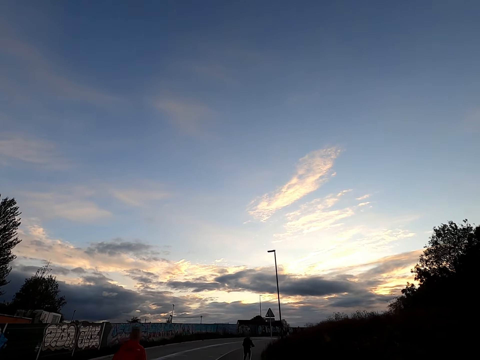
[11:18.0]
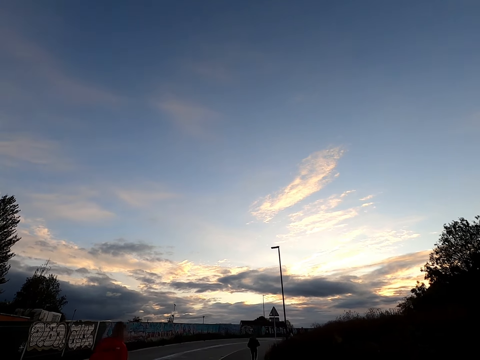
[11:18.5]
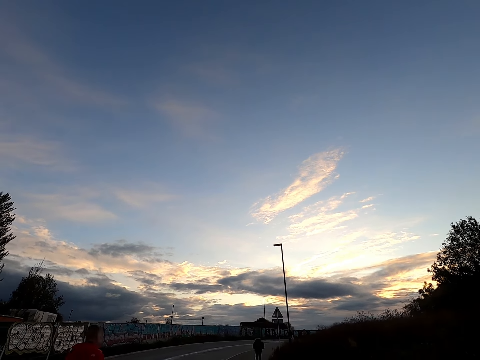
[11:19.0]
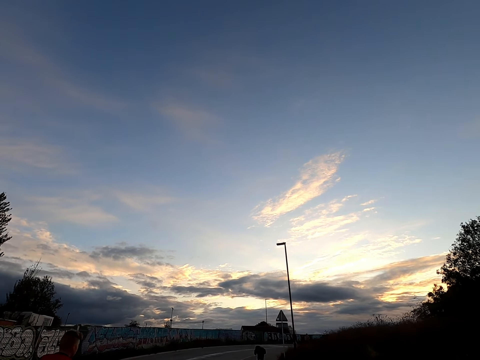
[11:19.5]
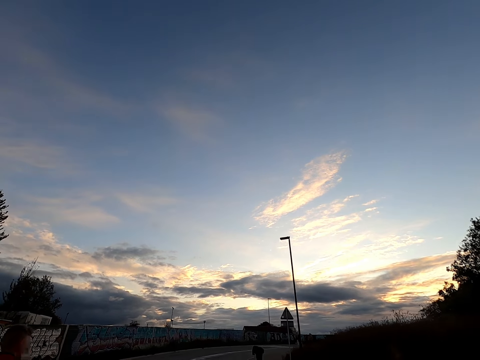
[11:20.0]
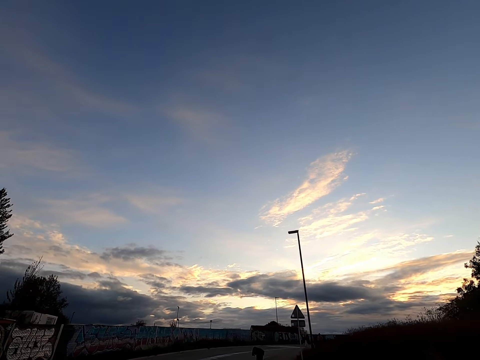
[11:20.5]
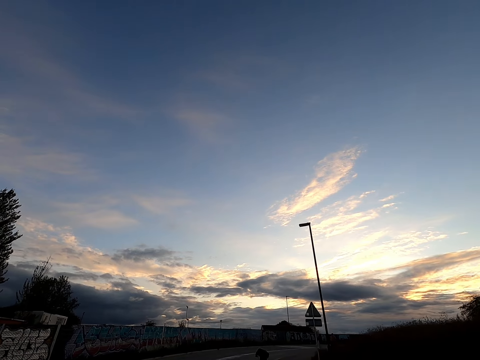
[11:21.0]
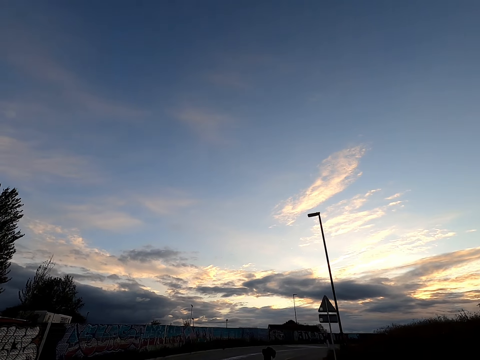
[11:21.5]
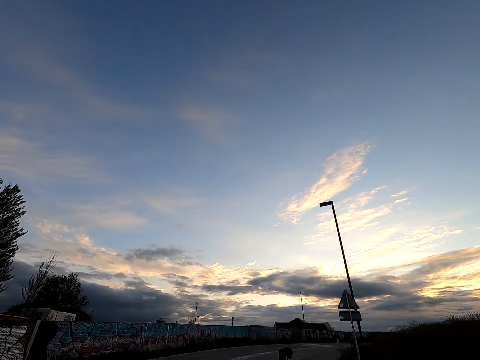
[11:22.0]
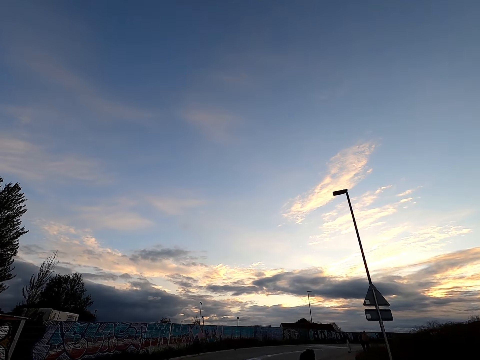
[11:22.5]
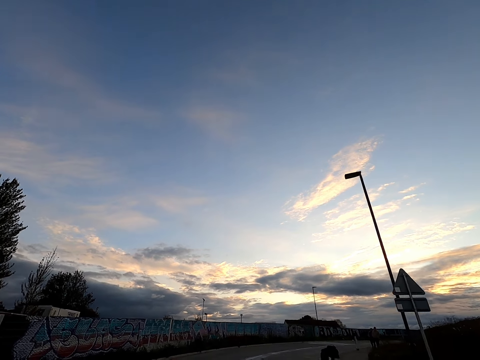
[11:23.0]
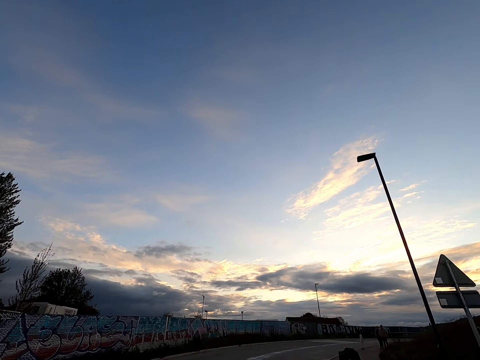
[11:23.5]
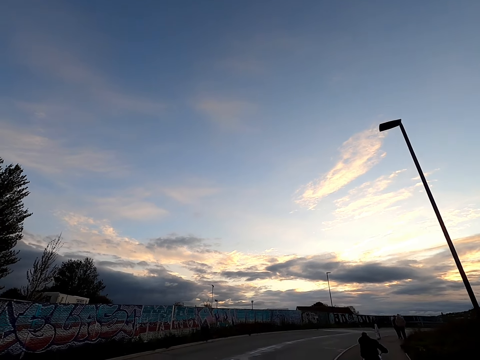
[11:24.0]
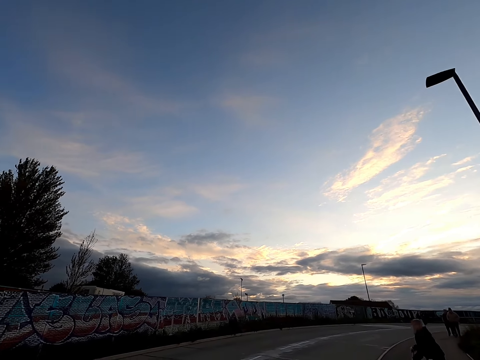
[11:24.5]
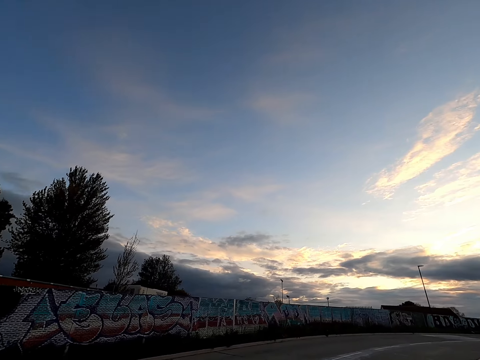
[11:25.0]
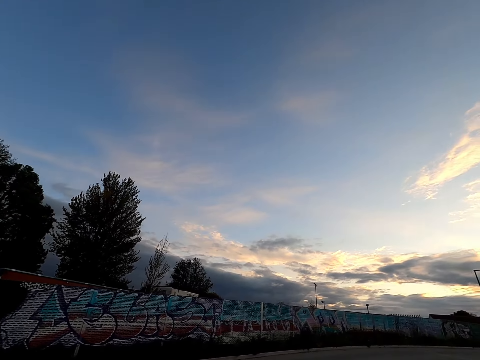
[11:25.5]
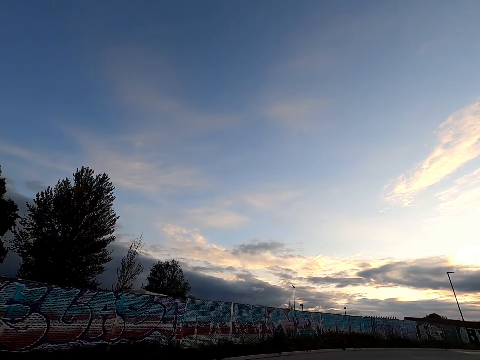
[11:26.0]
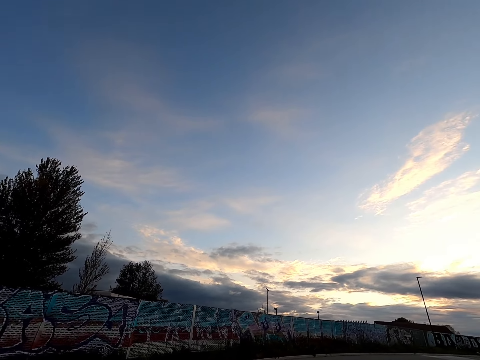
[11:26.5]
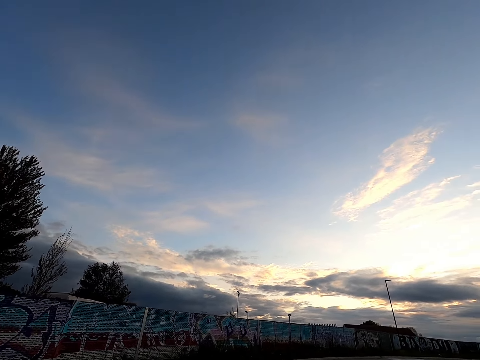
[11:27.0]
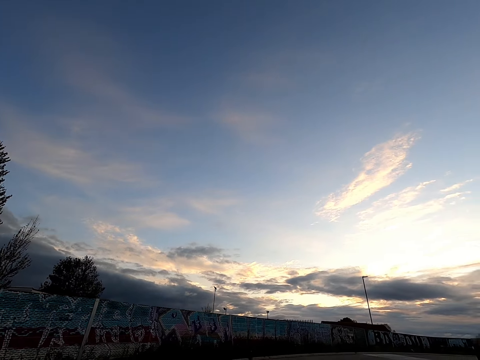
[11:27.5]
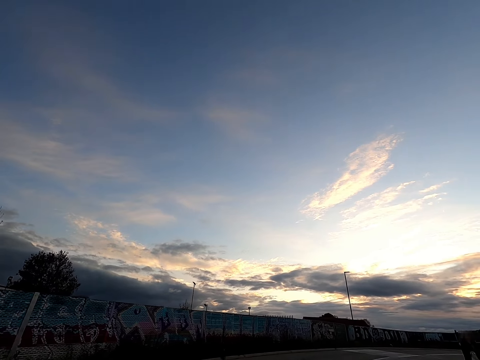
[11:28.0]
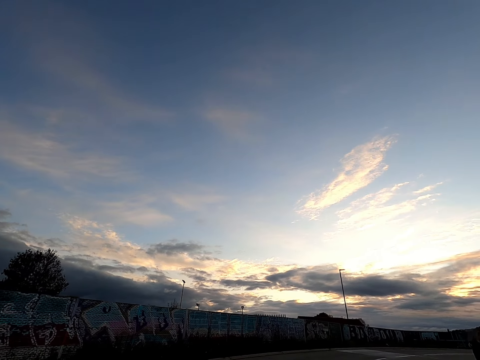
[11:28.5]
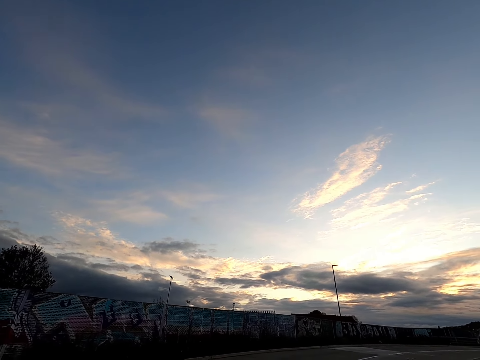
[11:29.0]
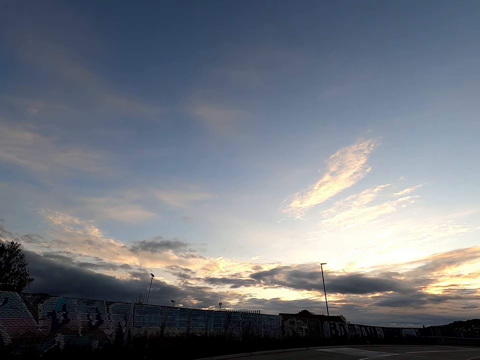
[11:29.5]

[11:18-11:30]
The camera wearer jogs past a man. They jog past a woman.

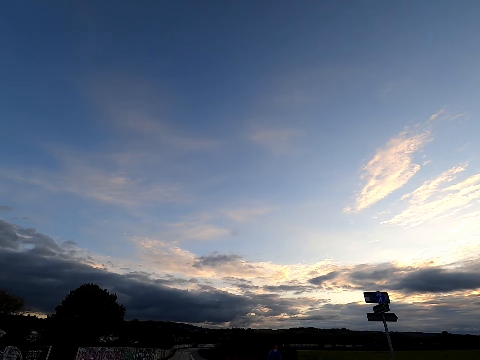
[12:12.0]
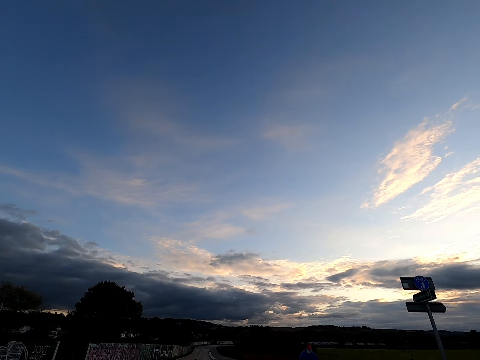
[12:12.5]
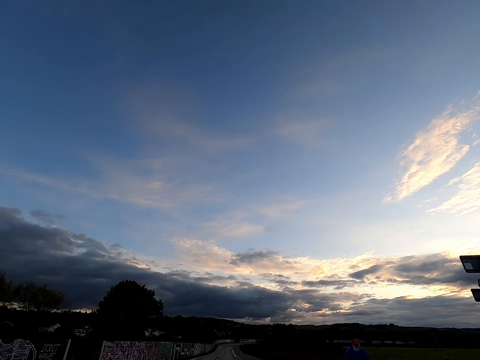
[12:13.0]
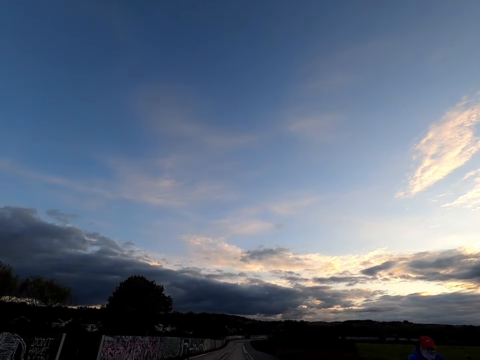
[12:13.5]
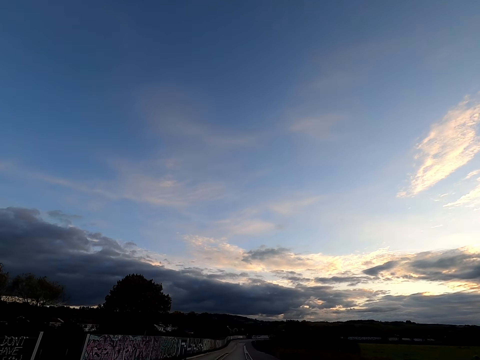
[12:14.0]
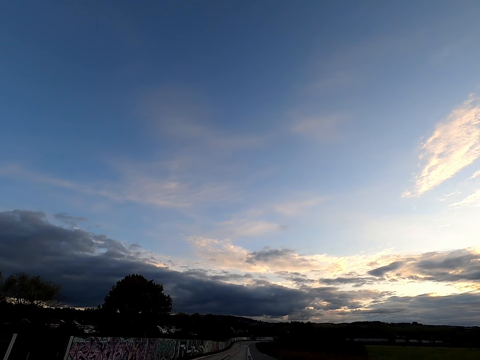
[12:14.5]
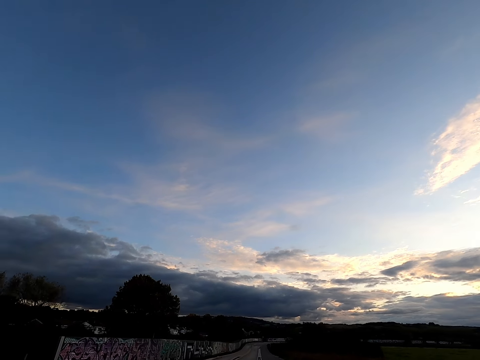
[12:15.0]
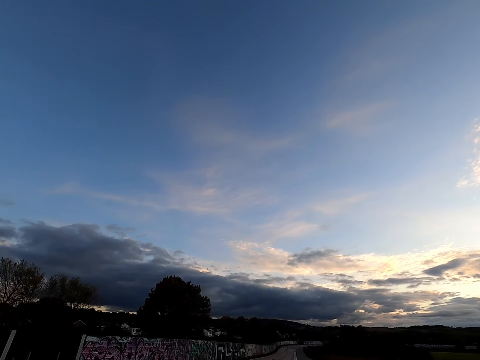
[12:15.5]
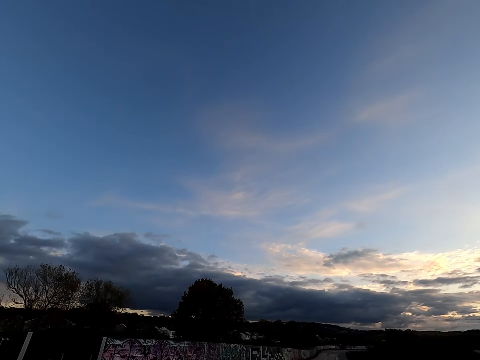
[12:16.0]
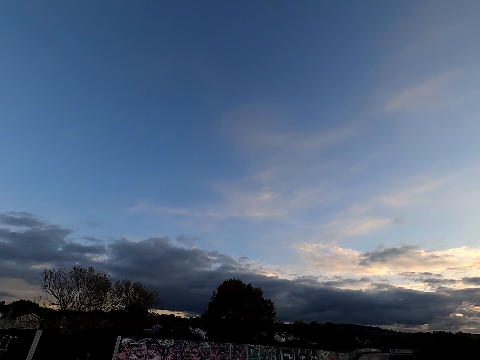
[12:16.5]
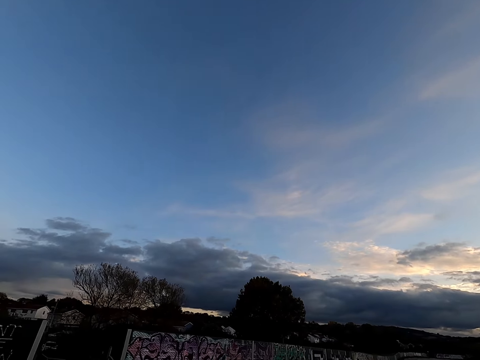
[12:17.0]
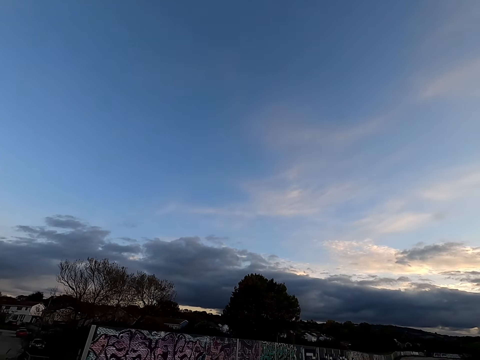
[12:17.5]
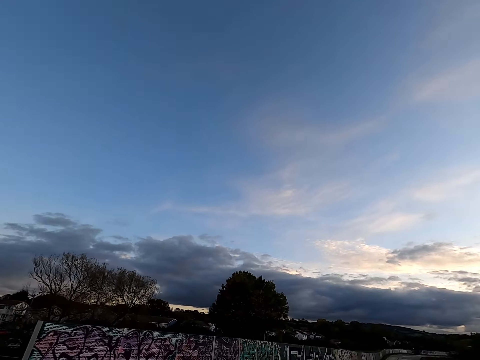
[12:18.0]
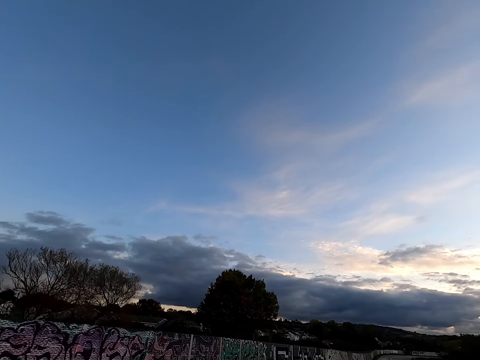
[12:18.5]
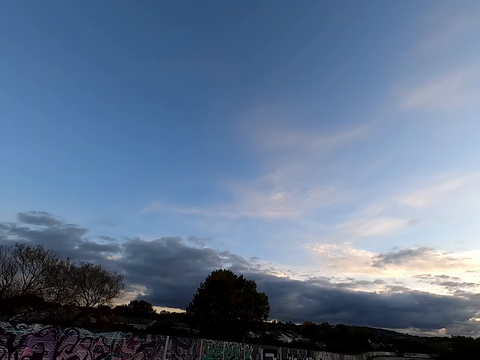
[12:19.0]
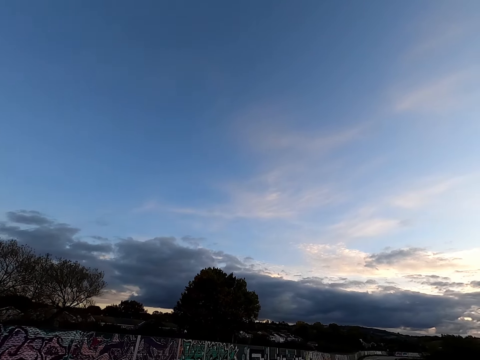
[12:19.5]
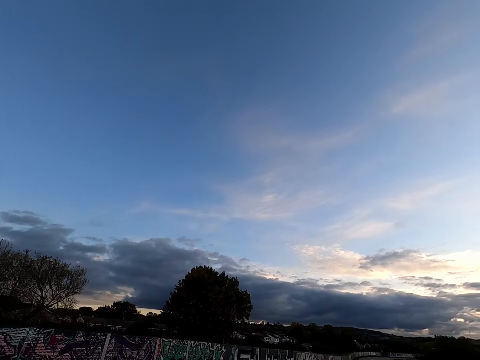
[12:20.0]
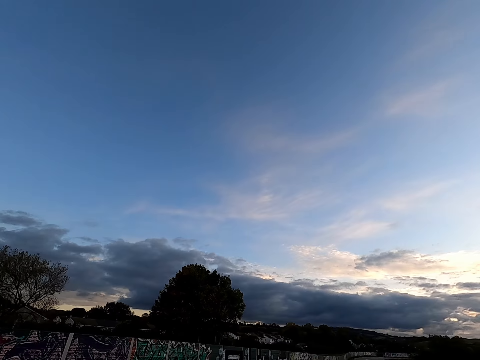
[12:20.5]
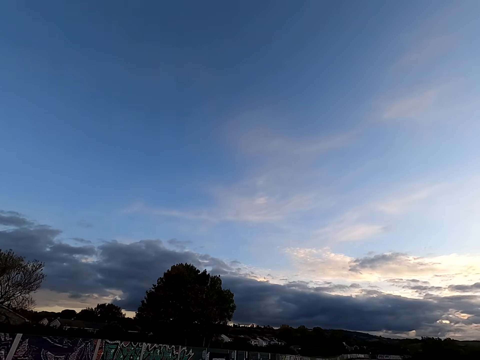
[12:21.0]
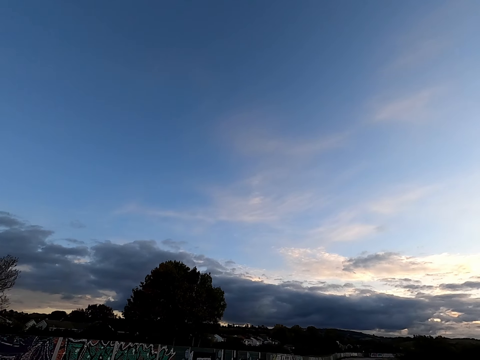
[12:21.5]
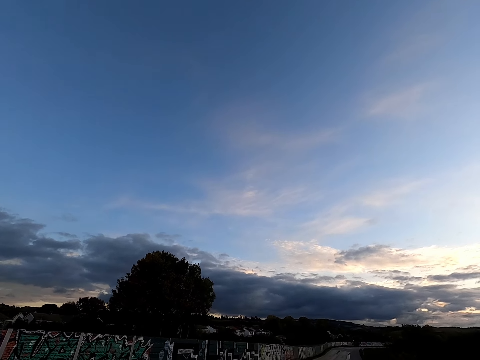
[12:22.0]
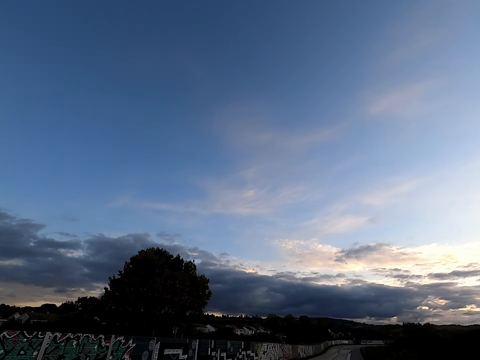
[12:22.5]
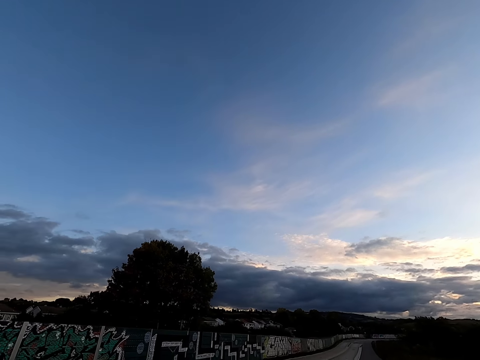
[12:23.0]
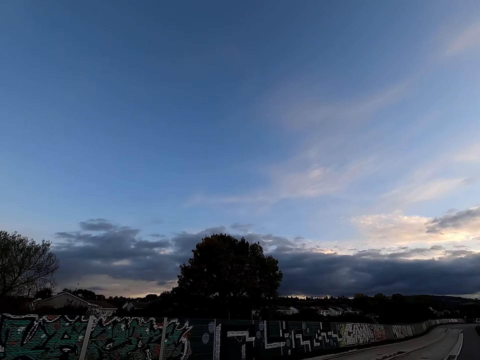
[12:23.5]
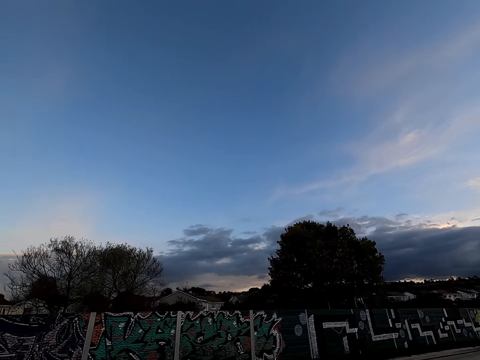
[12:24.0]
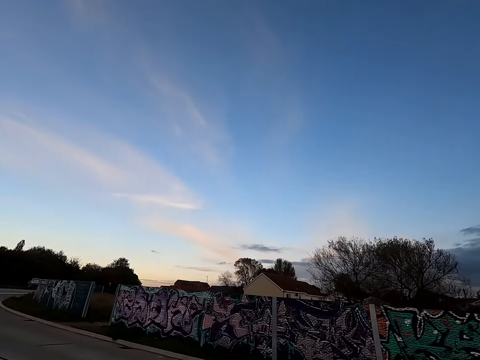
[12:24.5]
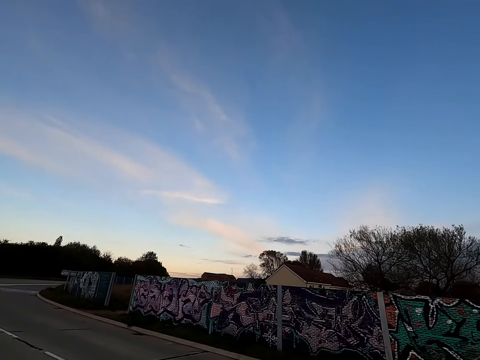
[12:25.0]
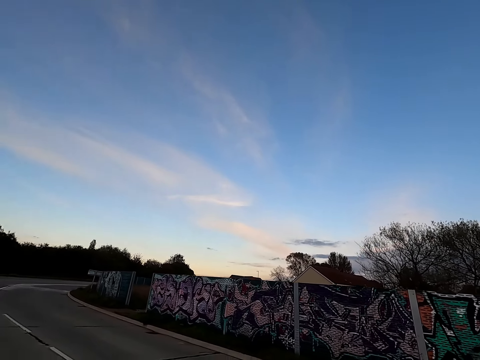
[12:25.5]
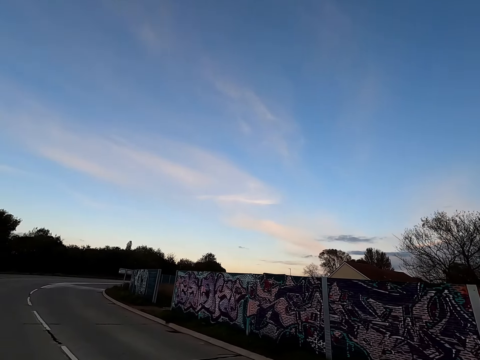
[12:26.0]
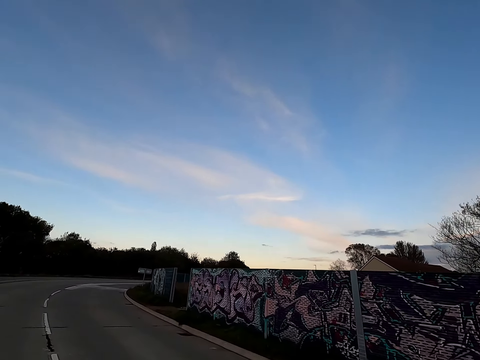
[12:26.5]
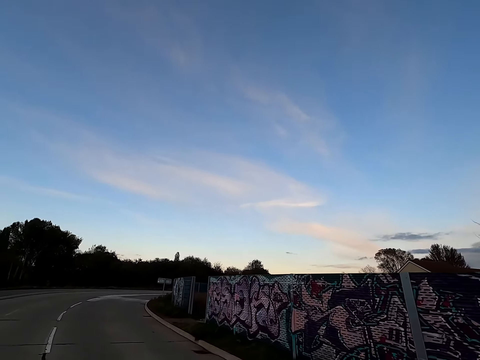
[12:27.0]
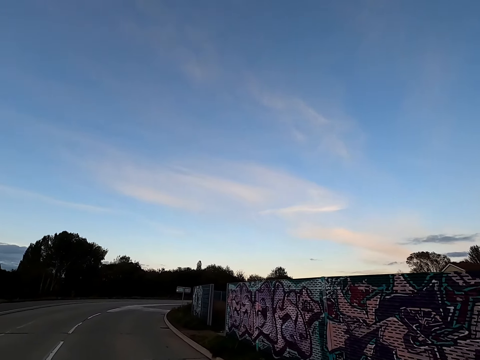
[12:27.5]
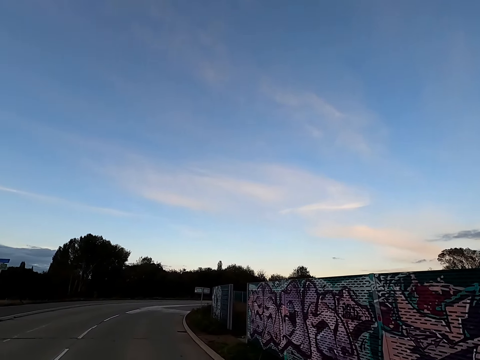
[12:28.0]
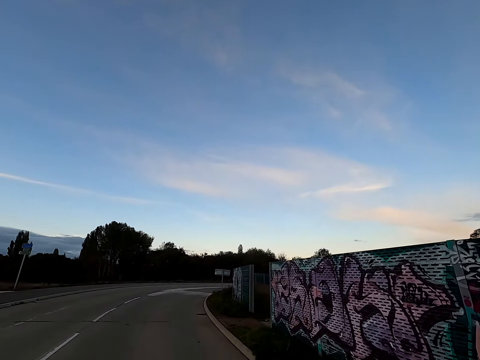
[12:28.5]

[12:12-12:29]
A woman jogs past the camera wearer.
